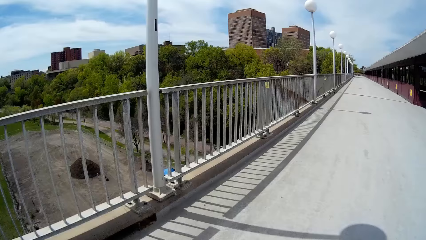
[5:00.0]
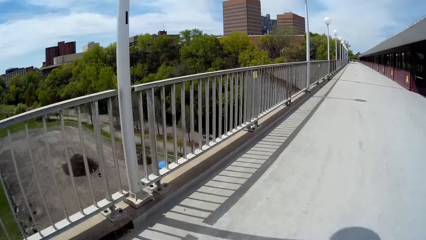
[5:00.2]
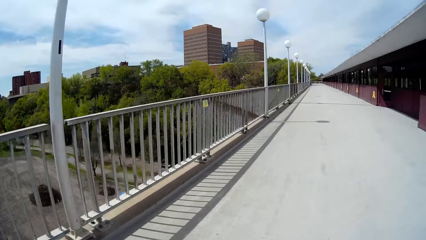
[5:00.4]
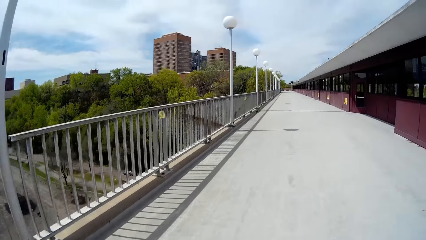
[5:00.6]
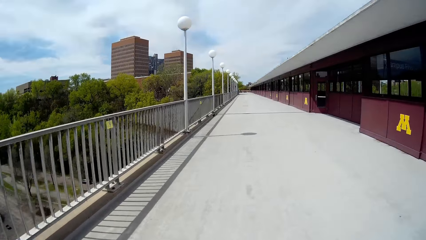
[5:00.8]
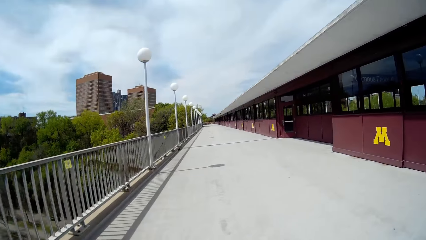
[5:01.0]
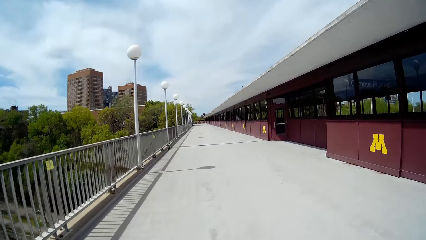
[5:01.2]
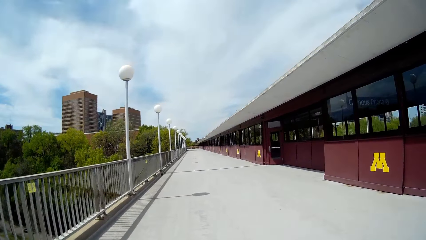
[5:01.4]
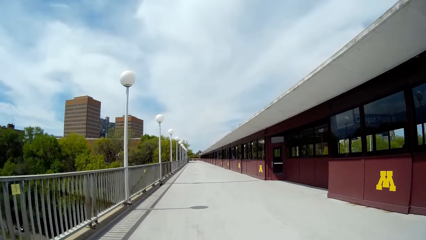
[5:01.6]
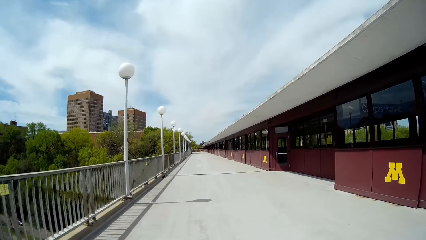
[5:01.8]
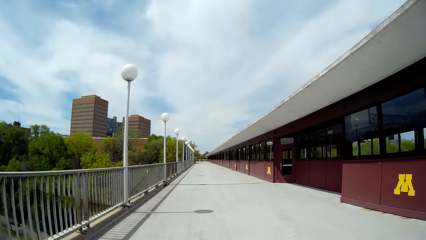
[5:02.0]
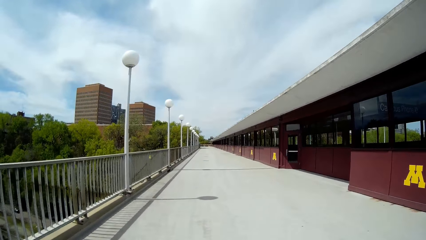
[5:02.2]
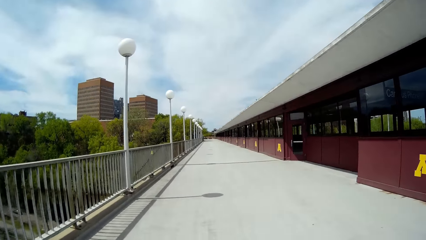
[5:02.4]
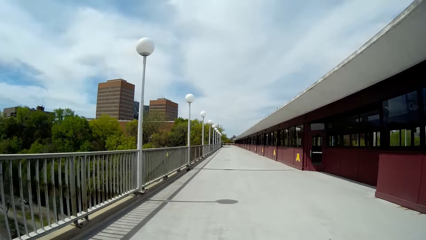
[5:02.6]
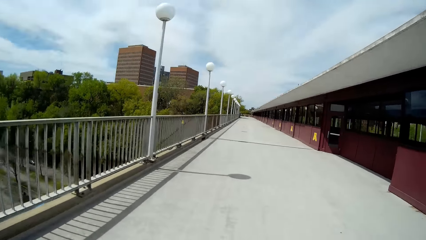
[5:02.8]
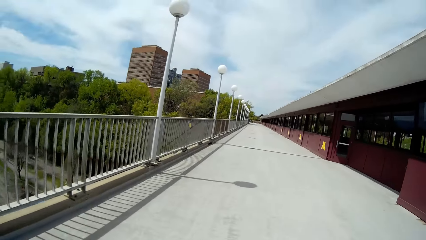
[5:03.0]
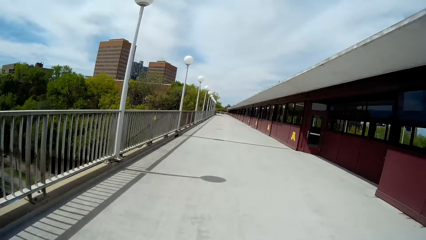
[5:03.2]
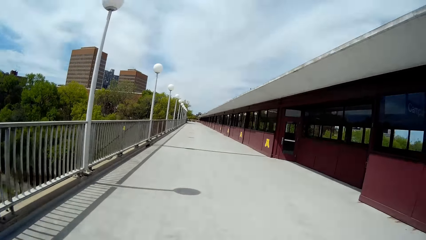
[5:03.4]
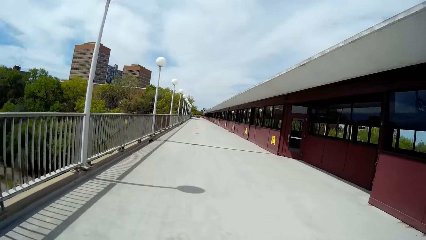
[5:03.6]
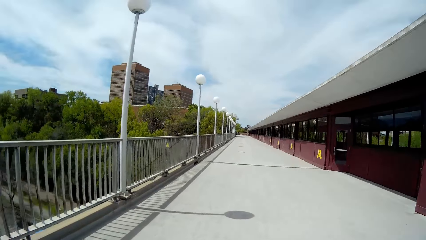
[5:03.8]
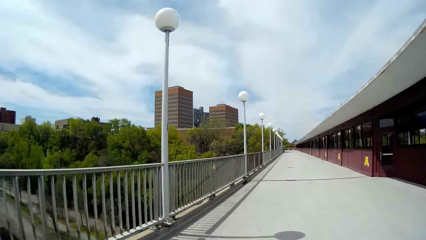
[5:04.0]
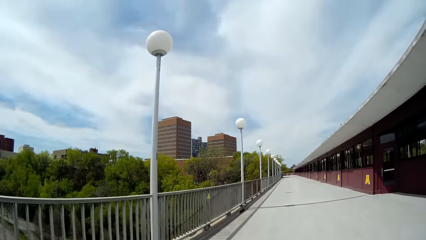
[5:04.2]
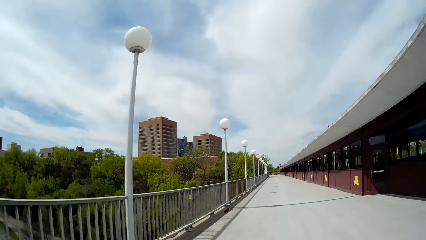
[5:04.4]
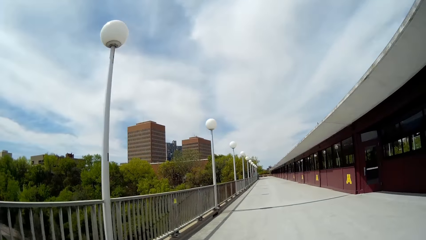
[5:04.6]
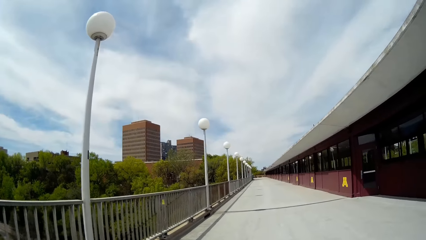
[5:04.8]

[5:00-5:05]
The woman interacts with the camera wearer along the campus.

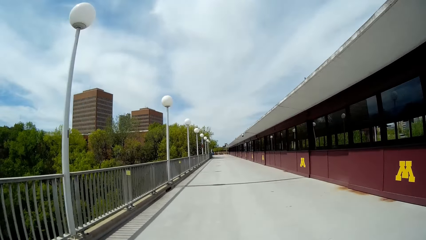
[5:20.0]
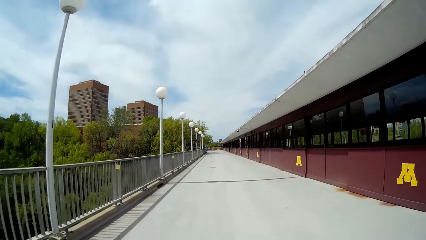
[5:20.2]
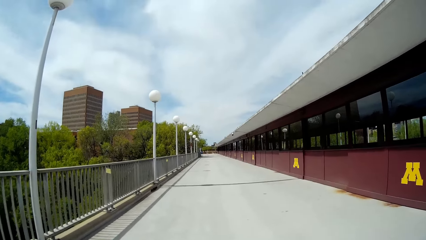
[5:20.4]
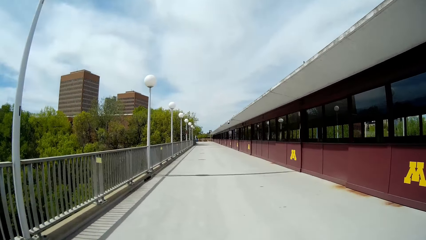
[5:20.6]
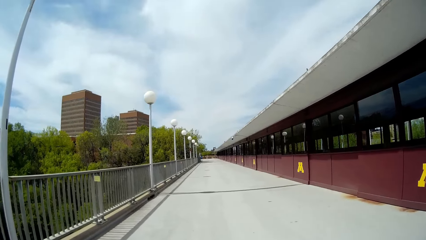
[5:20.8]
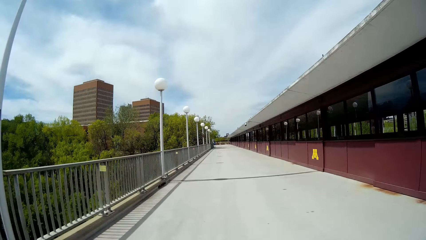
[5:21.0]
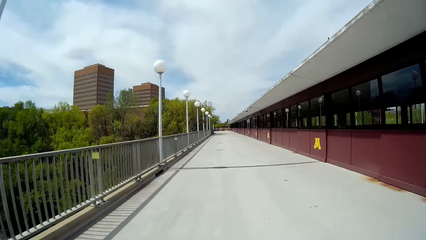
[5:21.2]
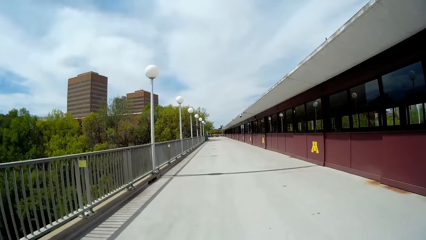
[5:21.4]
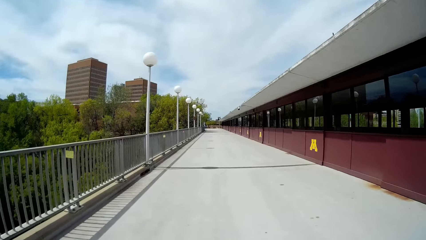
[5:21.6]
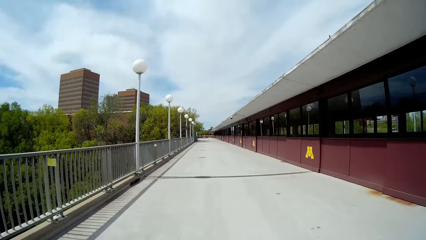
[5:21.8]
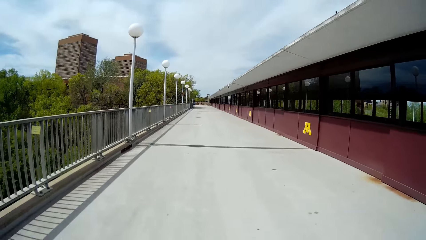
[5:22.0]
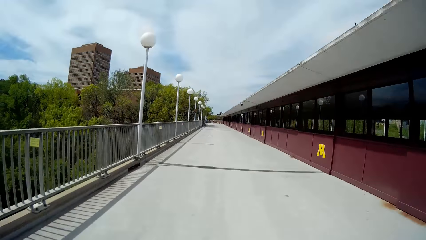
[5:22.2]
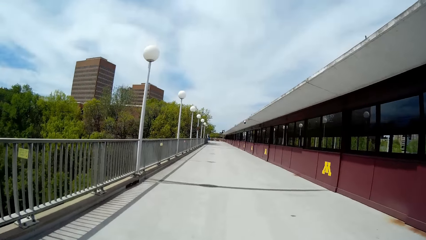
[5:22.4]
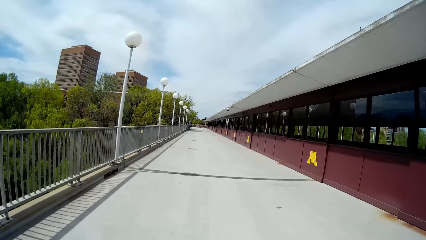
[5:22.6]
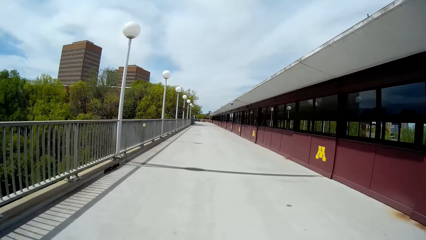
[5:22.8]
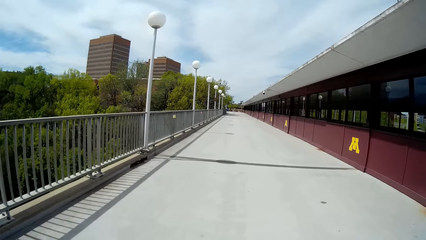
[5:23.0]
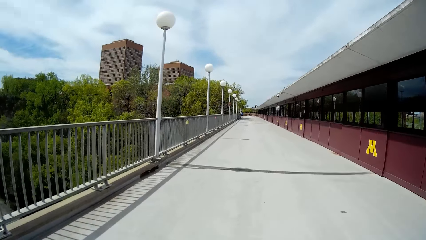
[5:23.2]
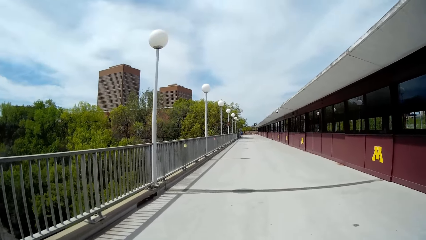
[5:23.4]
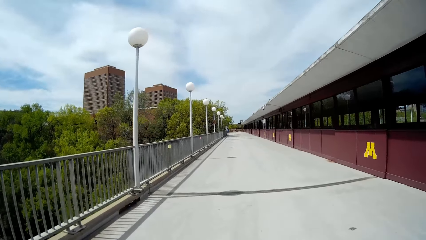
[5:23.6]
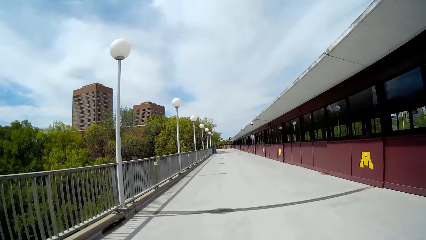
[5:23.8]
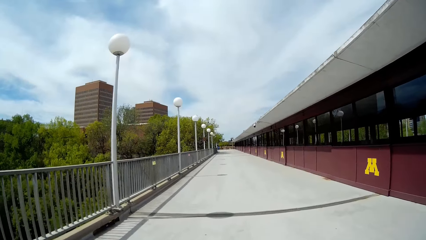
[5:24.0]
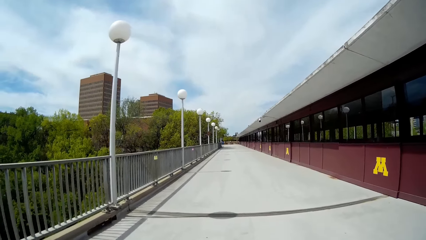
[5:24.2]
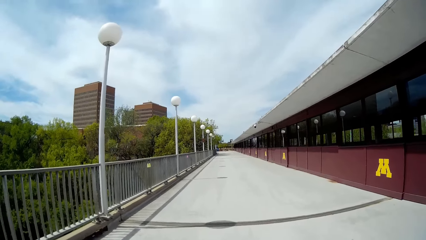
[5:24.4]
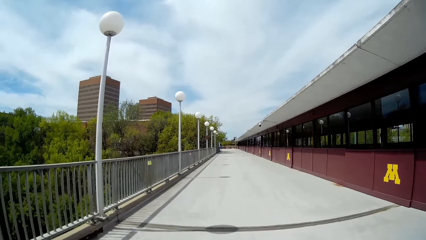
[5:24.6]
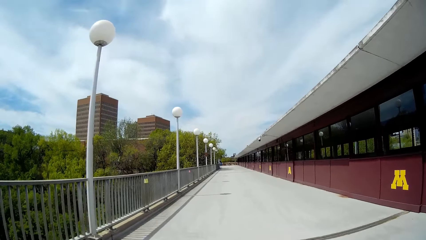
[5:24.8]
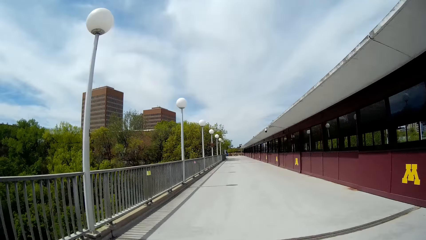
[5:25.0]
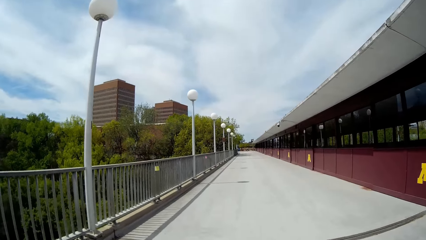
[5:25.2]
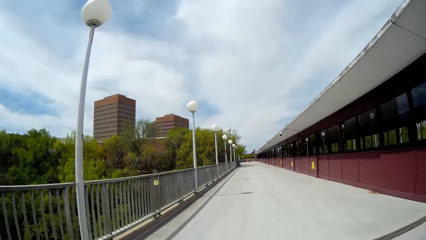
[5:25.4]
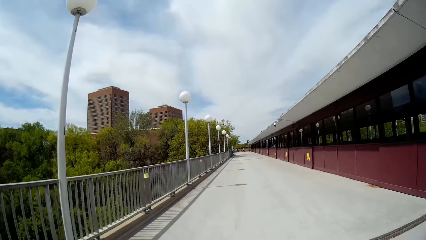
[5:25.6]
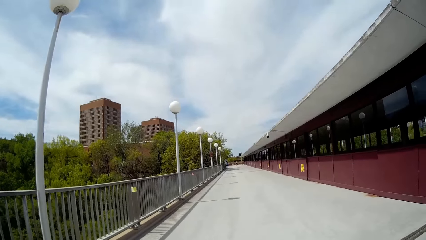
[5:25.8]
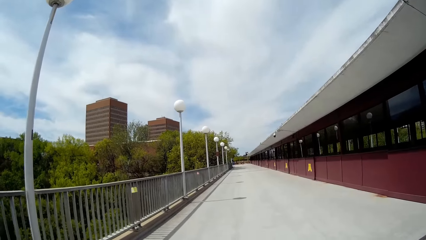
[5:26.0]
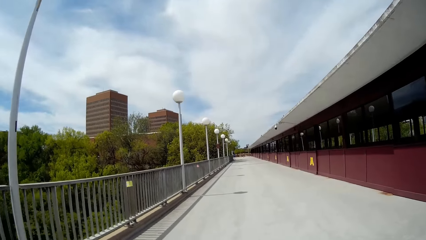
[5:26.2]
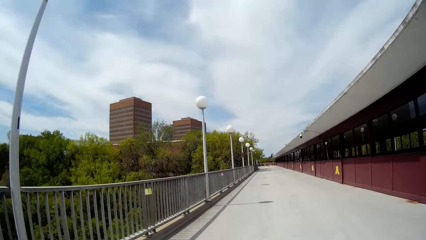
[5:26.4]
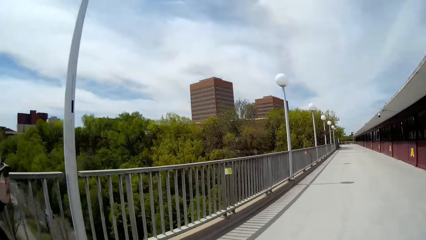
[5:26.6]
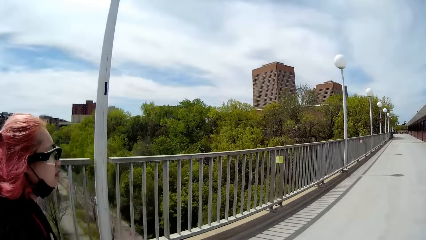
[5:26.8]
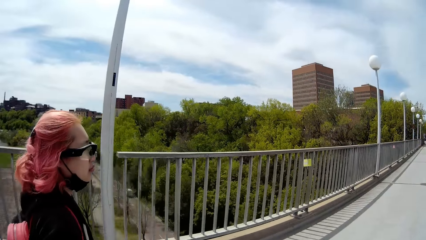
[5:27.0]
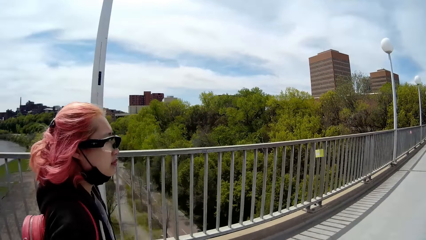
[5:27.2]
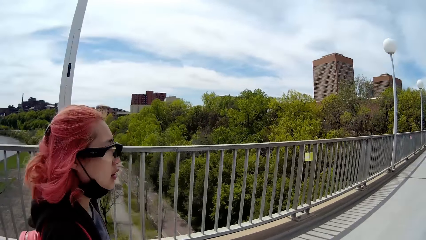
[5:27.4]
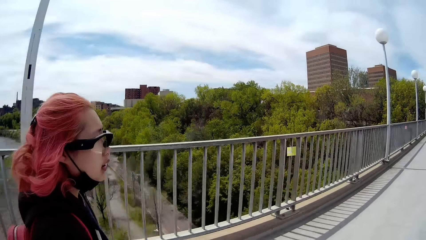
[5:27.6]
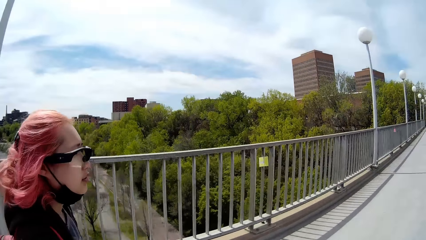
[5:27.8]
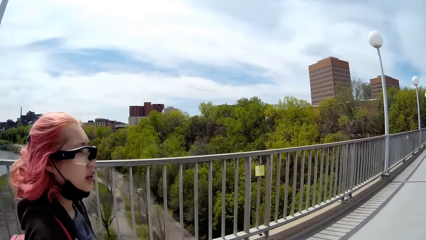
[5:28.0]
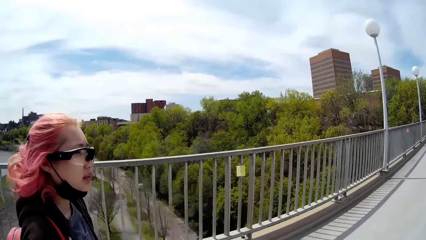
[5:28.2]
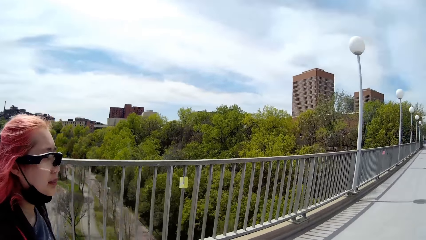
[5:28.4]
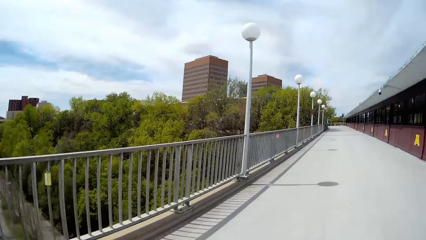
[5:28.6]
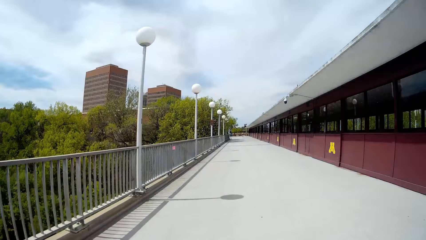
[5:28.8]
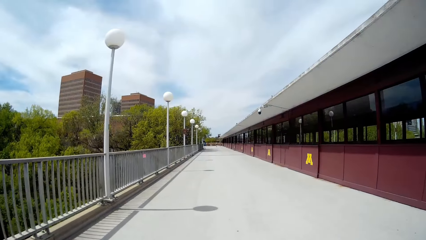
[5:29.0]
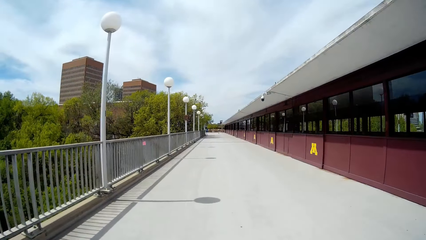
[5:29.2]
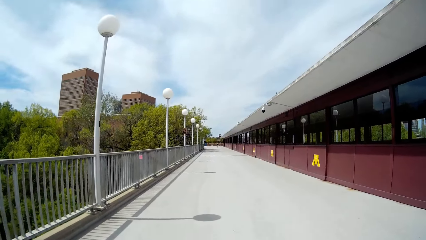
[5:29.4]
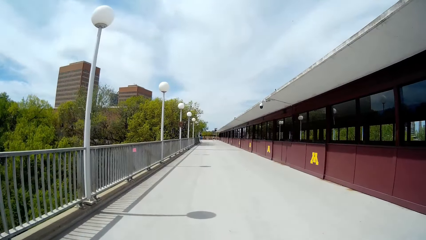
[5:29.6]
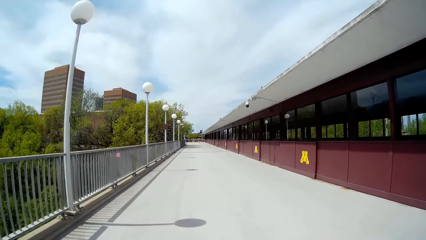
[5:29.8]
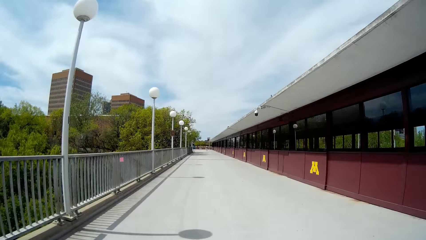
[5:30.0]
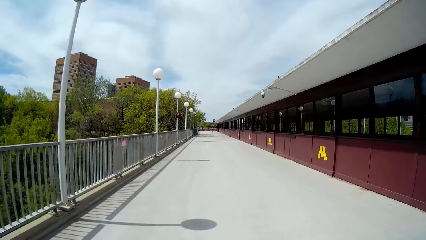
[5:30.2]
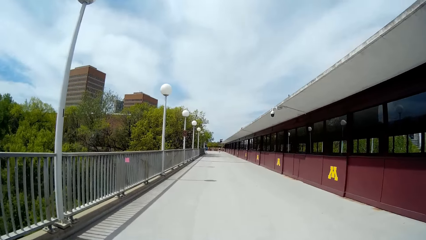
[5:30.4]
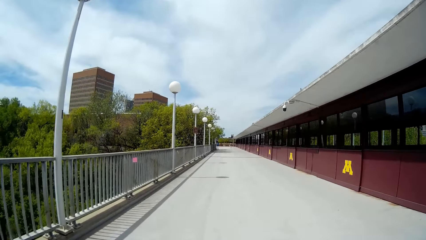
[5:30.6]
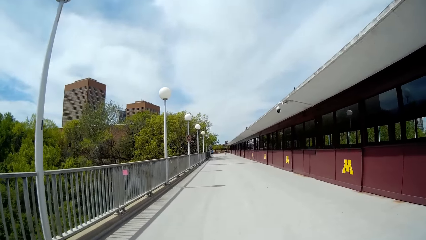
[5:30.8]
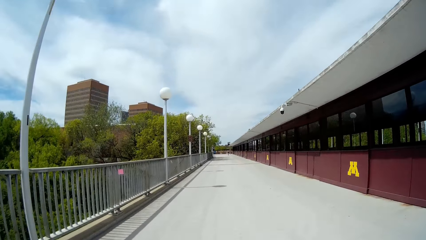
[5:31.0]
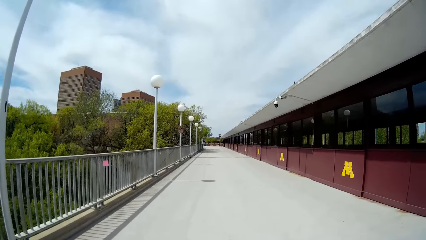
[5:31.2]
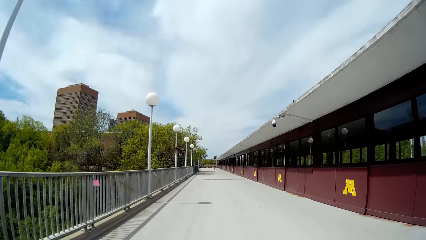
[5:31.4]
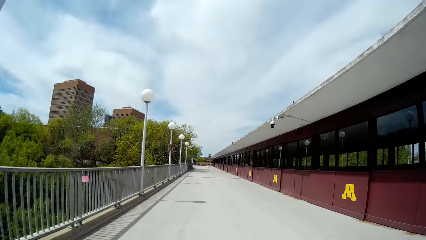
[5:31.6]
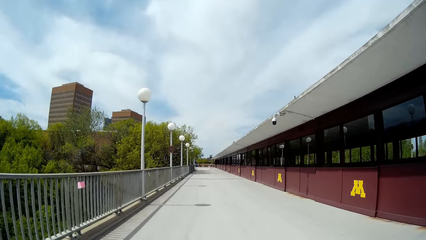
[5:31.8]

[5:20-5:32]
The camera wearer raises her left hand. She interacts with a woman along the campus. The woman interacts with the camera wearer along the campus.
